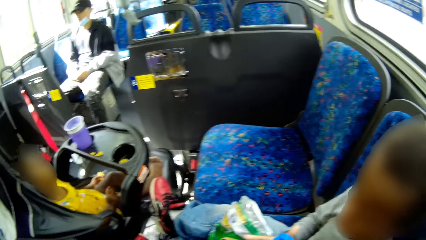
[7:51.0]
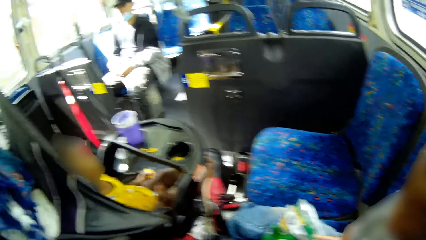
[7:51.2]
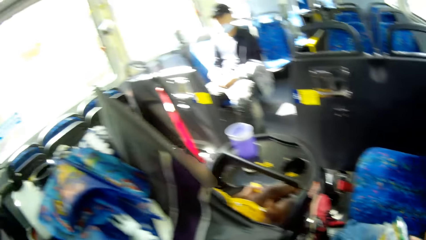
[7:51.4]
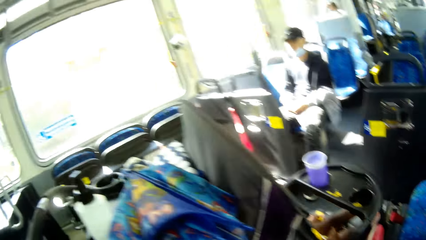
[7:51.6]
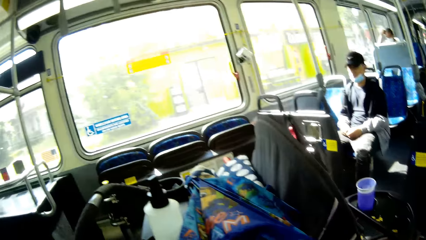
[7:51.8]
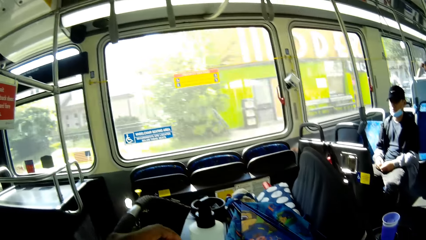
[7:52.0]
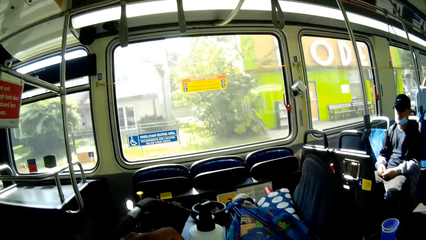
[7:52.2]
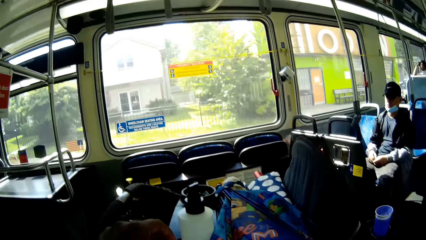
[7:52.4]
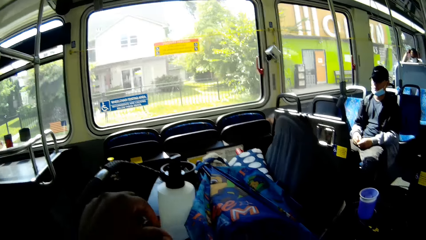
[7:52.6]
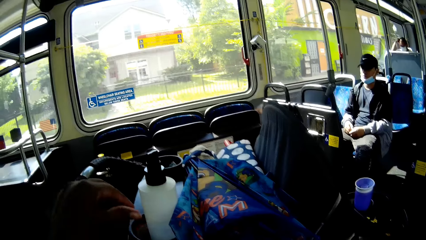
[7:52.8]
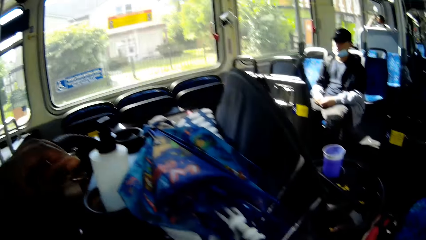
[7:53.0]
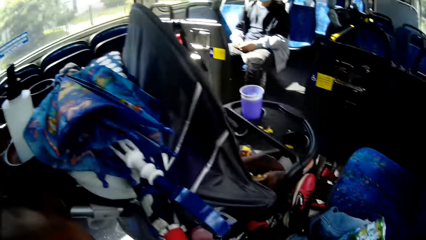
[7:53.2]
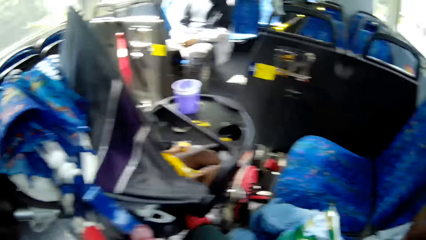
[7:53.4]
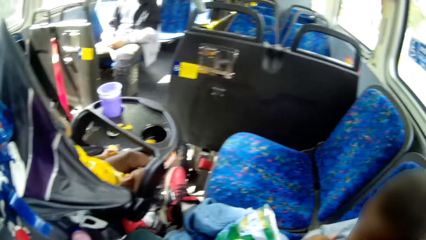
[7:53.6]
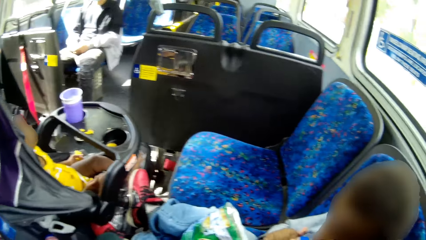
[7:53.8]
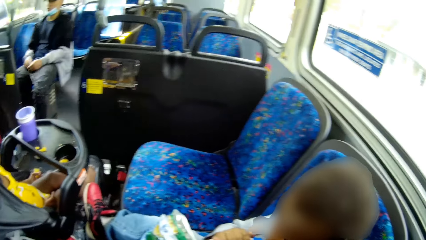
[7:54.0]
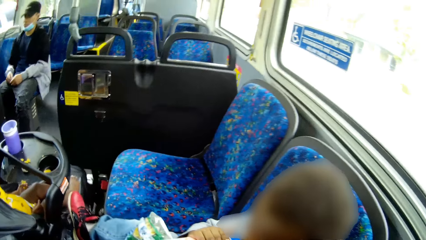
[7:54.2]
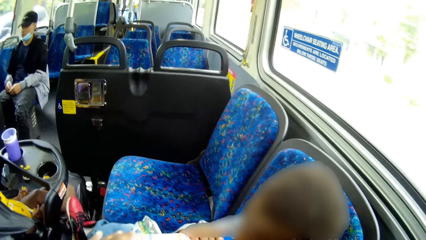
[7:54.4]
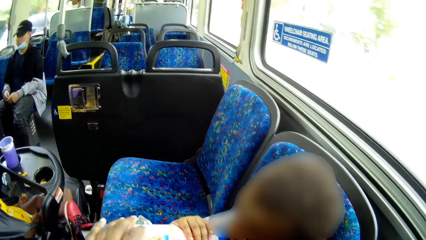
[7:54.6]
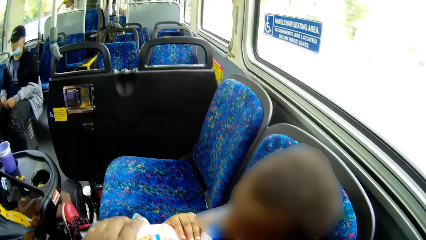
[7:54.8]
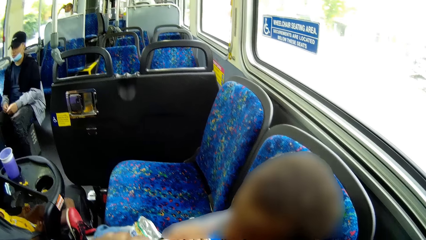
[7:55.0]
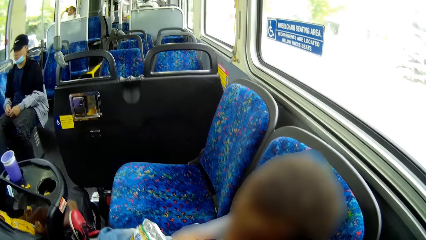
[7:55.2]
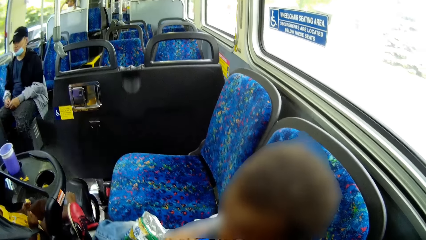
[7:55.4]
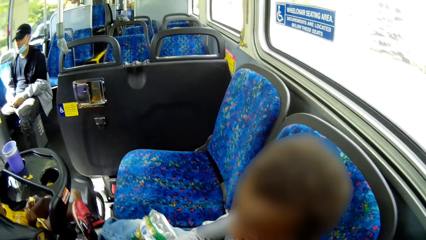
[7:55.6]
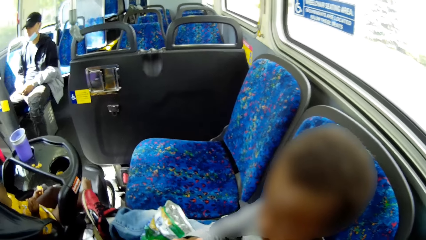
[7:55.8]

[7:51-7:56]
The camera wearer drops a nylon in a container on the toddler car with her left hand. She looks around. The boy drinks from the bottle with his right hand. The camera wearer collects the bottle from the boy with her left hand.

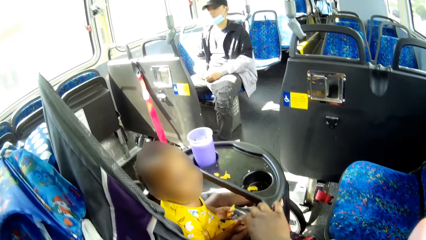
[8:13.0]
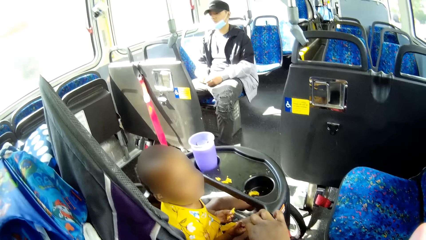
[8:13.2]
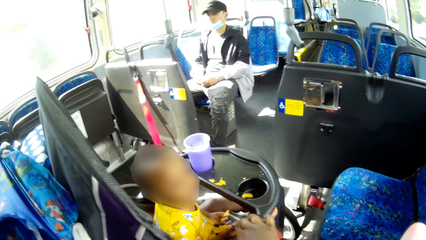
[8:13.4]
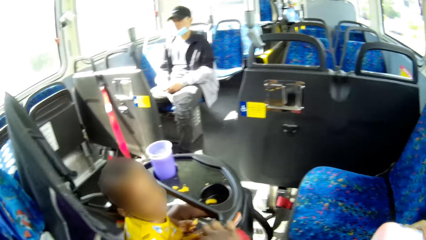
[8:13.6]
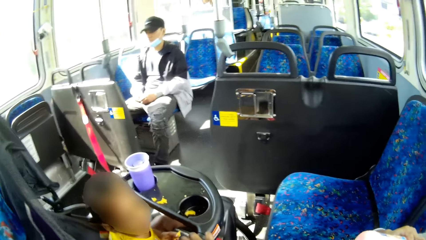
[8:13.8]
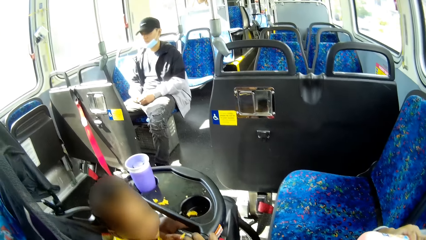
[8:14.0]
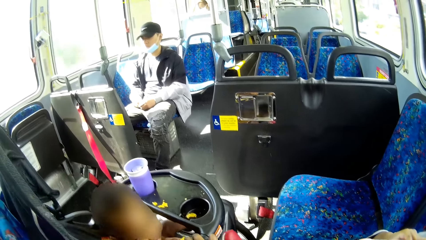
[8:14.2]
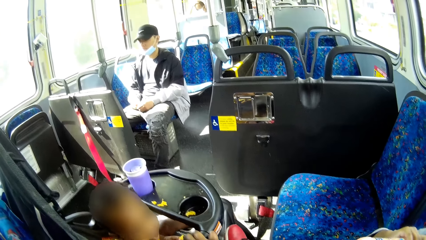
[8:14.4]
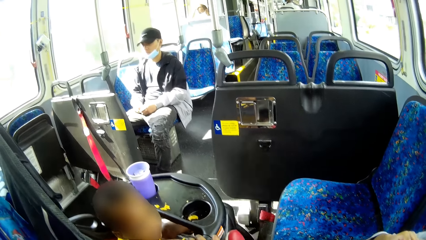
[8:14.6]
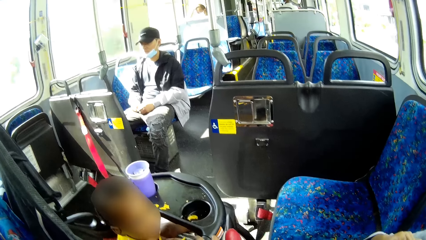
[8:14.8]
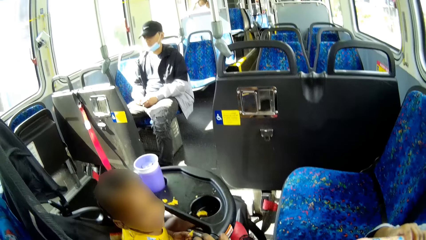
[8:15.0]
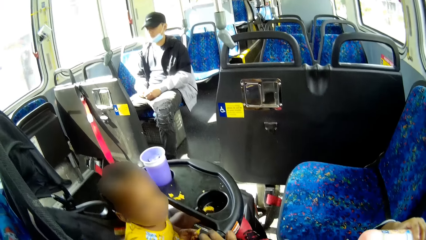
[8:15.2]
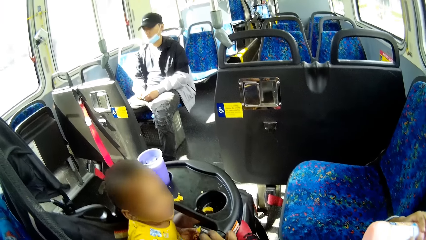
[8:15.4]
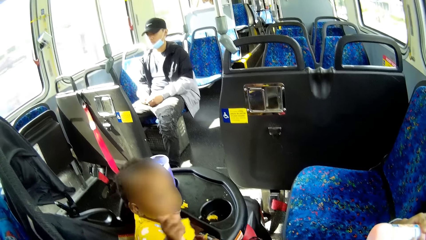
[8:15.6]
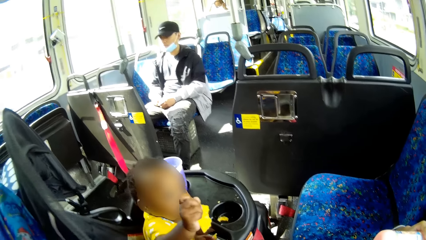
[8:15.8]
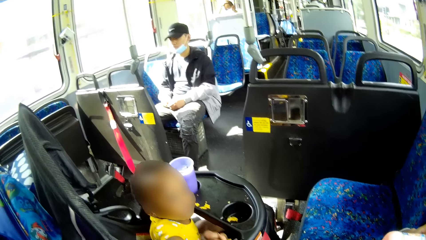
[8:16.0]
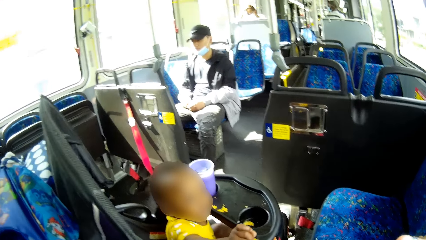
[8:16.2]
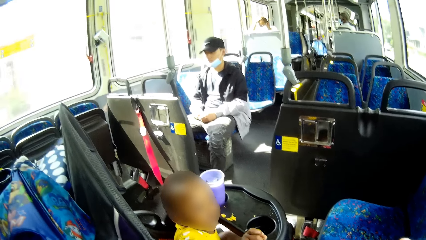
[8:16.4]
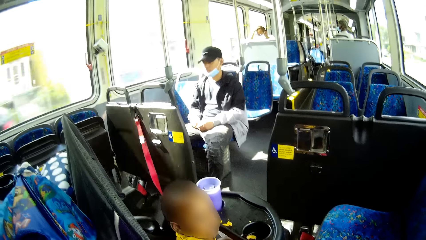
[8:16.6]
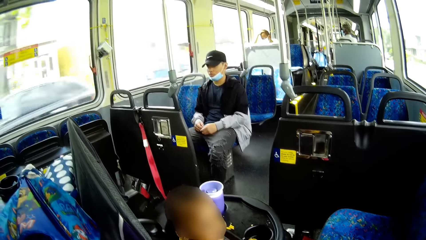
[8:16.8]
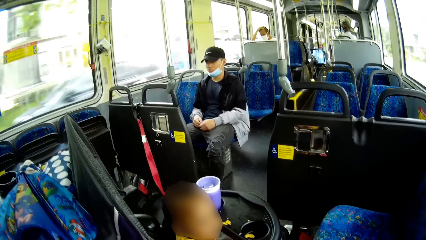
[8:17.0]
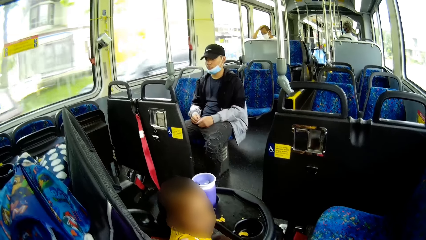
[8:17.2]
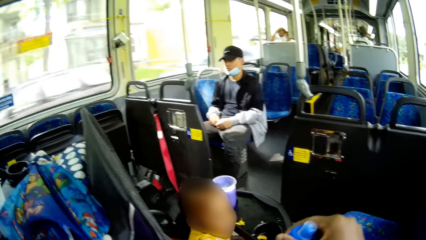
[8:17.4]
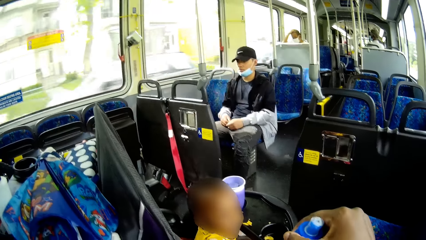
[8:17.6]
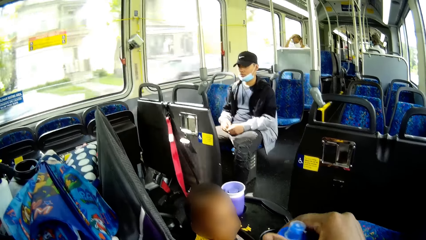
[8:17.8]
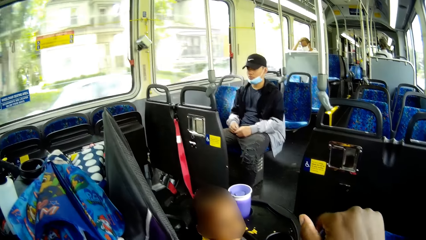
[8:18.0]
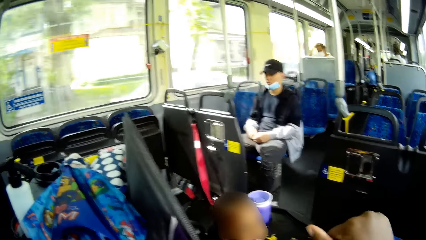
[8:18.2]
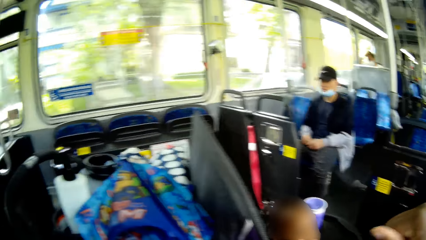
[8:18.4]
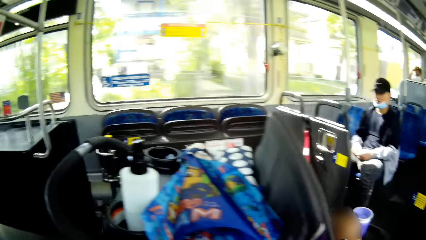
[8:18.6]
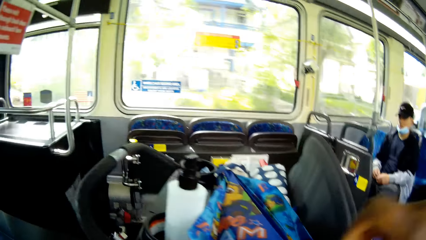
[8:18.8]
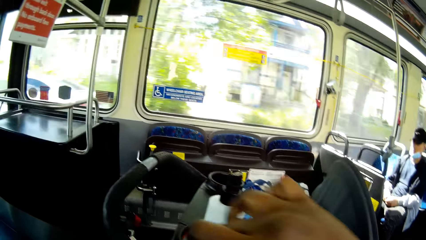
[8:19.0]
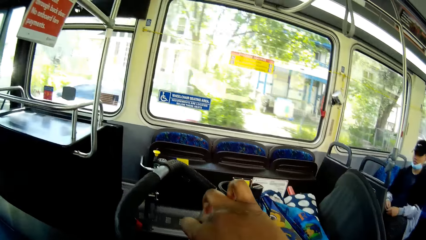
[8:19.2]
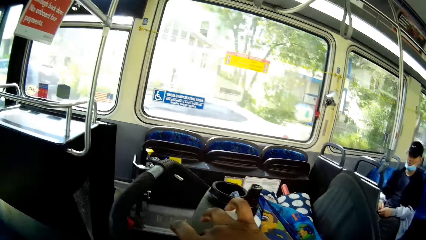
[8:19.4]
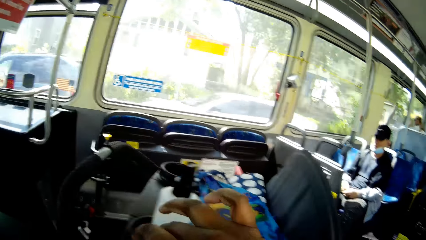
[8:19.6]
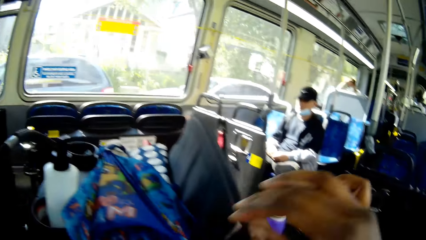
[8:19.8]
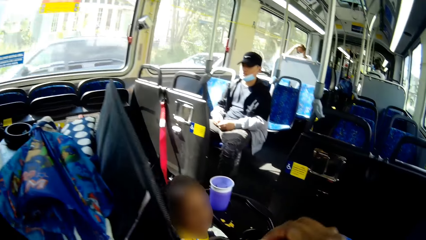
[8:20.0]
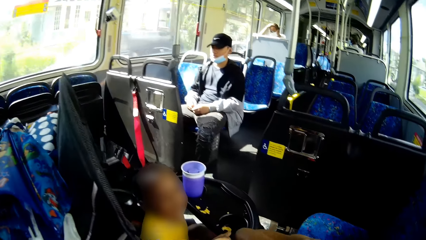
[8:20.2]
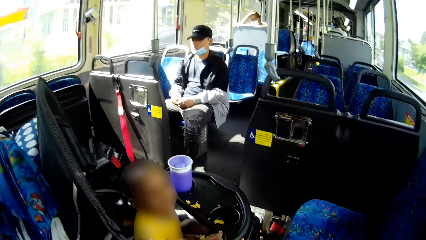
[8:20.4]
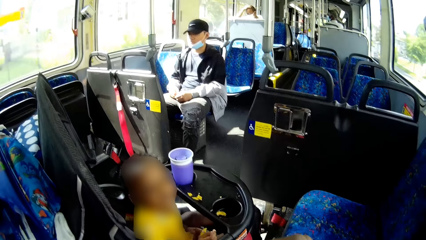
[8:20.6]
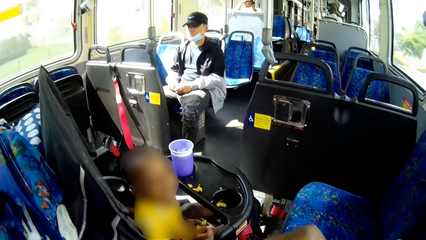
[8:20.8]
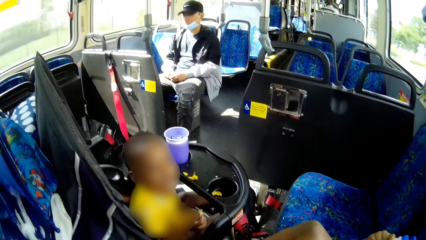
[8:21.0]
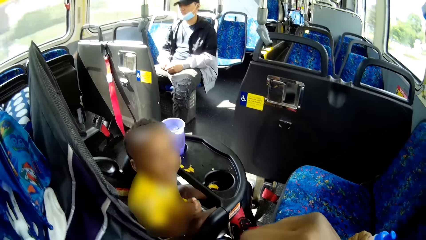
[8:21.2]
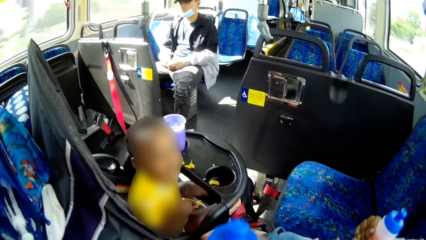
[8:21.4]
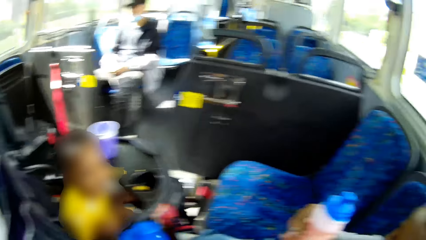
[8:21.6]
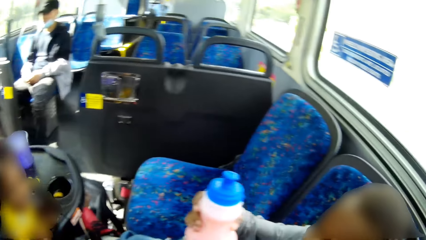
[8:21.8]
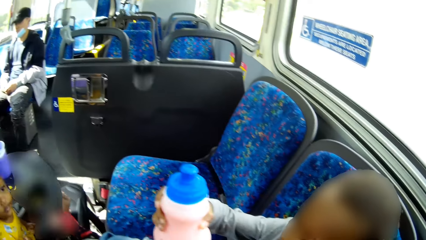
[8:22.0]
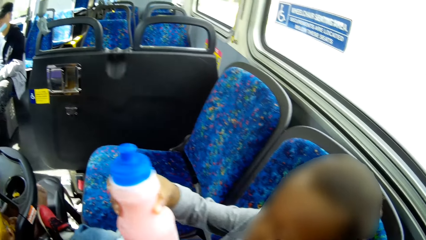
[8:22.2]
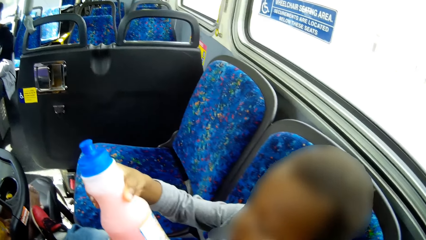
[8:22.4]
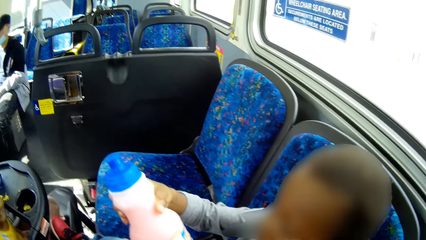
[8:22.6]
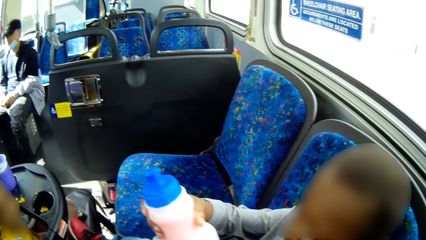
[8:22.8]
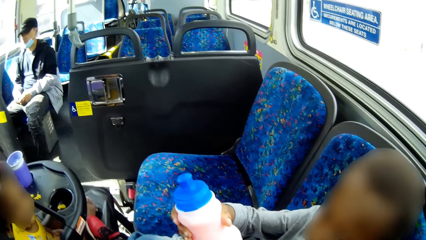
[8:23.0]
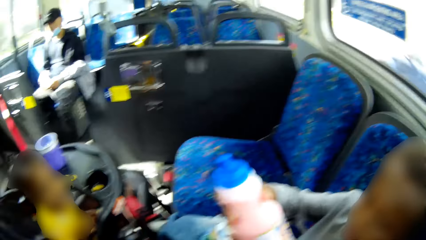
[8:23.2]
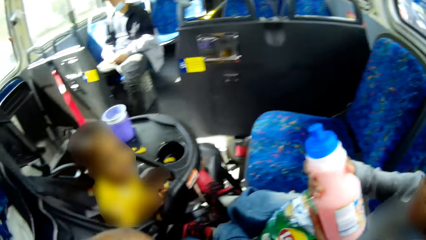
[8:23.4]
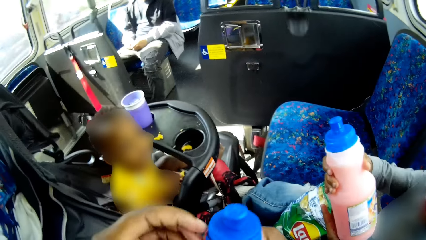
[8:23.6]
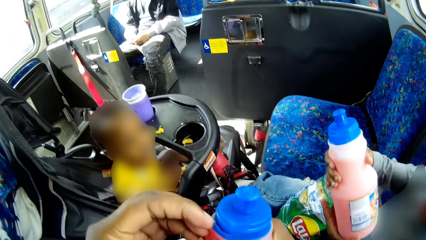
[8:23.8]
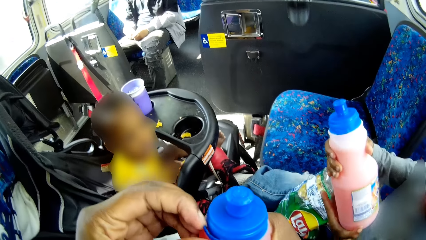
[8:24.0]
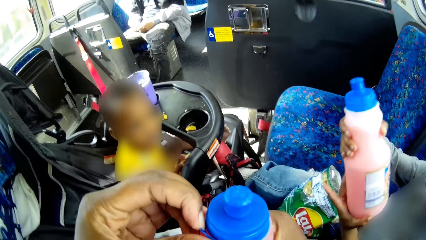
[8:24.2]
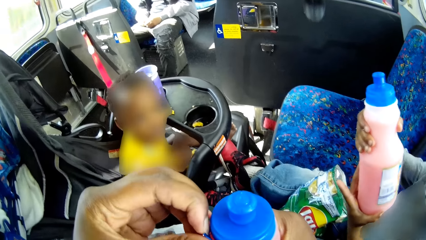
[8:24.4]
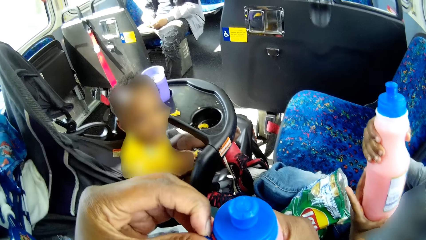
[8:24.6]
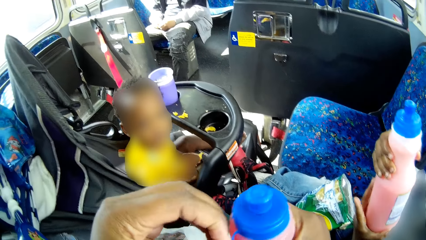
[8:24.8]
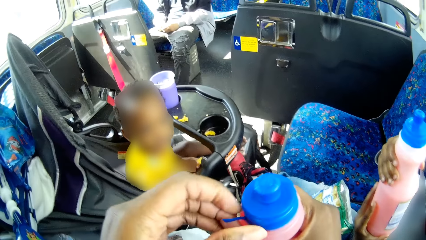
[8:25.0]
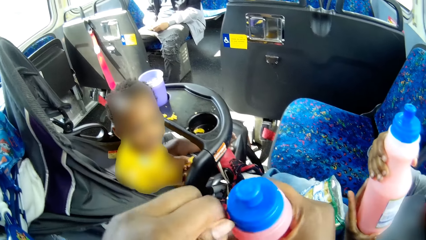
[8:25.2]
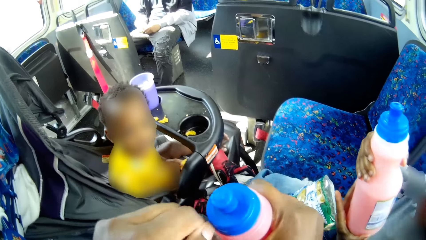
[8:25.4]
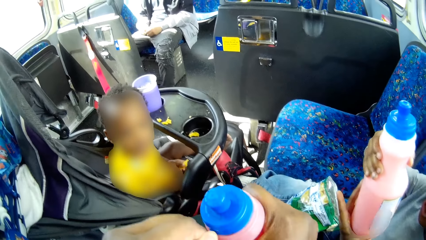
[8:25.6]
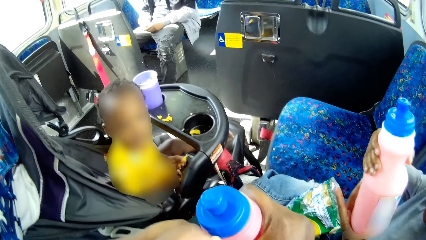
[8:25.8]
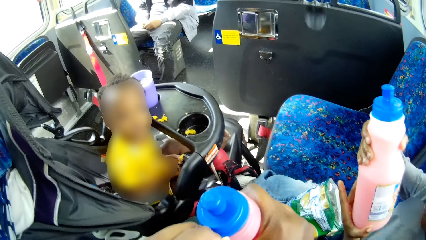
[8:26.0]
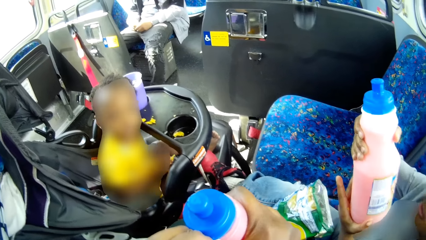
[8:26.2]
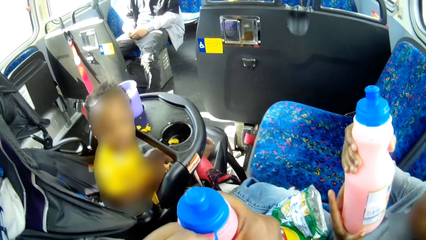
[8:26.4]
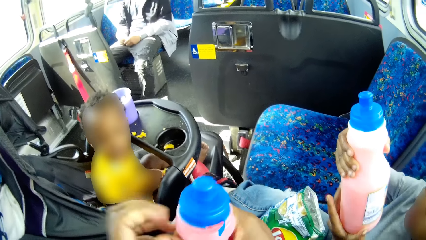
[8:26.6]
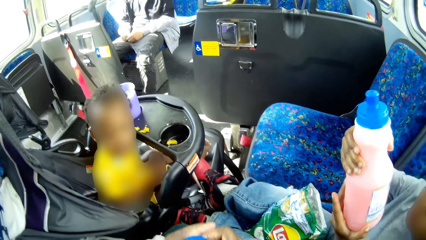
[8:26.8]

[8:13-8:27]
The camera wearer holds the baby seat. She pulls the toddler car with her left hand. She opens a bottle in her left hand with her right hand. She drops the bottle's cap on the toddler car at the back. The boy holds the bottle with both hands. The camera wearer opens a bottle in her right hand with her left hand. She holds the feeder.
